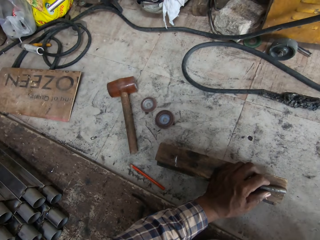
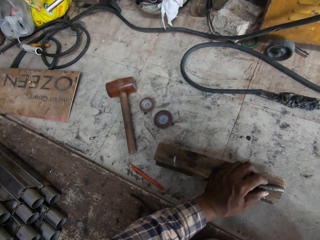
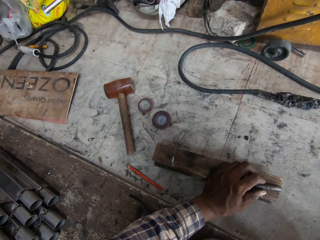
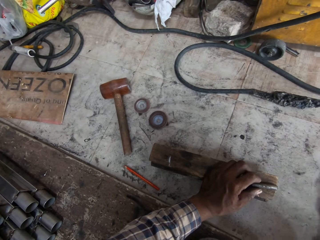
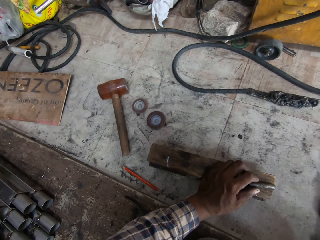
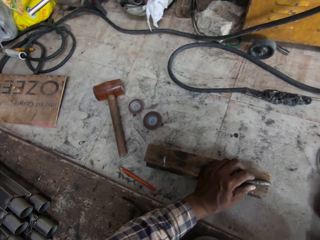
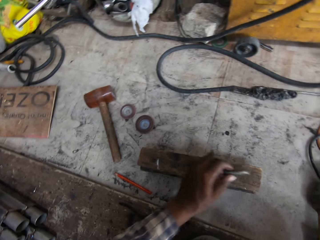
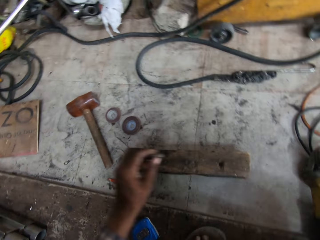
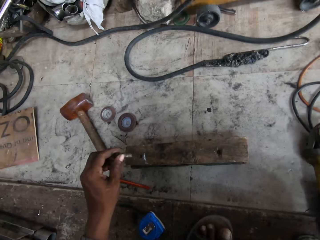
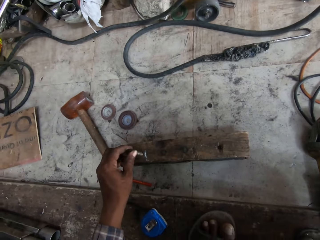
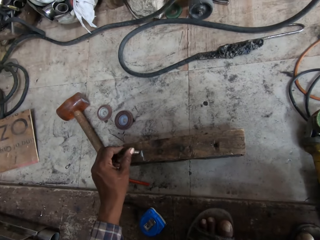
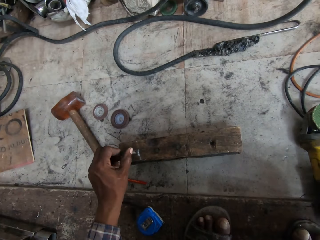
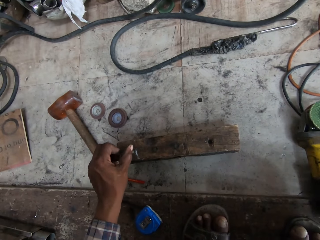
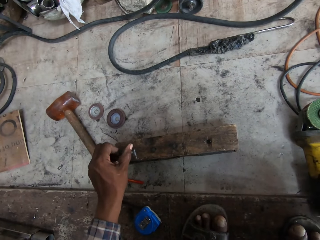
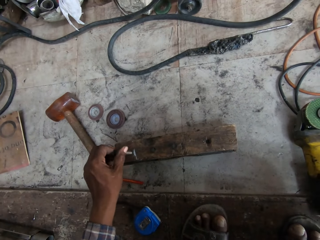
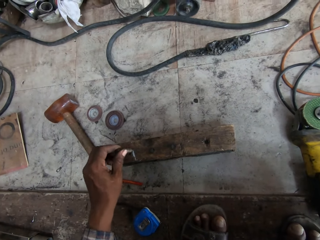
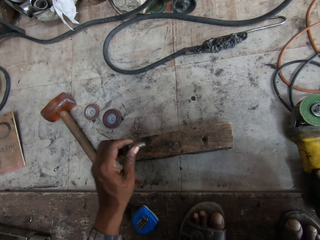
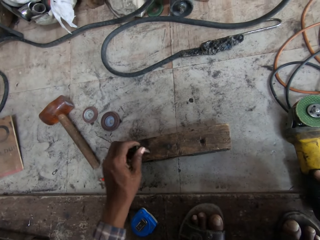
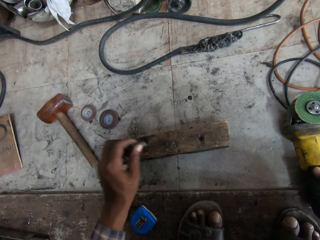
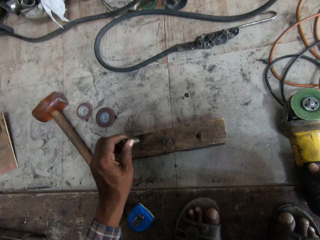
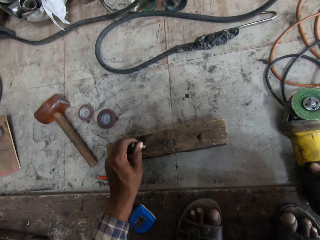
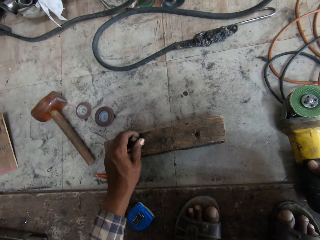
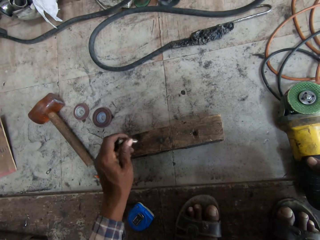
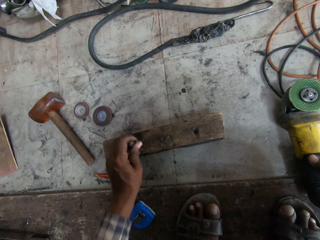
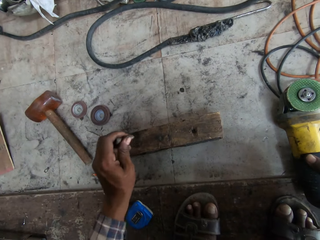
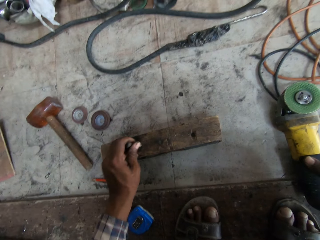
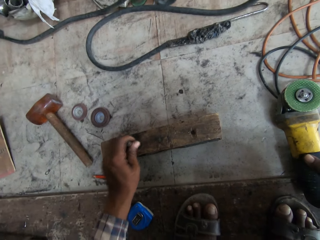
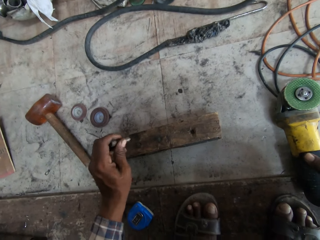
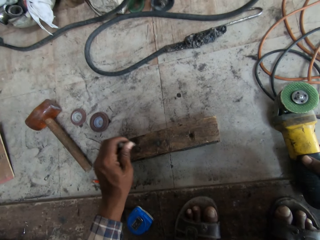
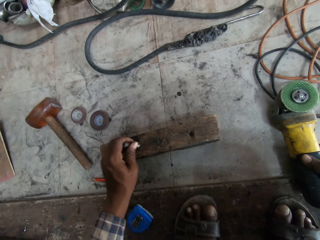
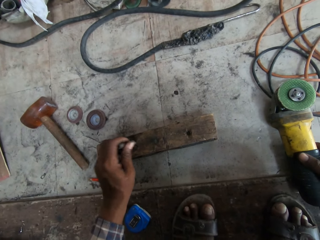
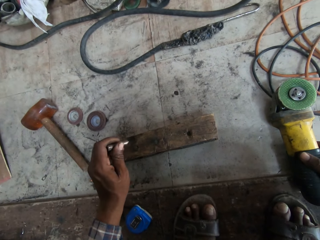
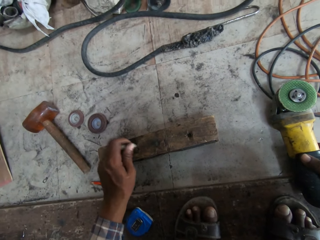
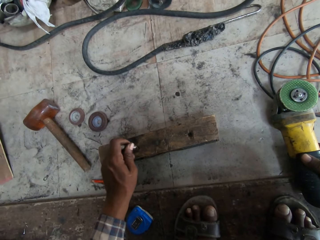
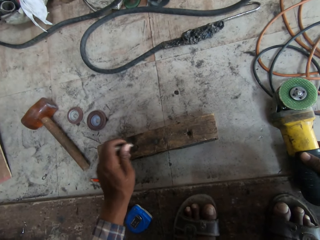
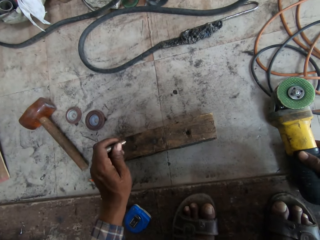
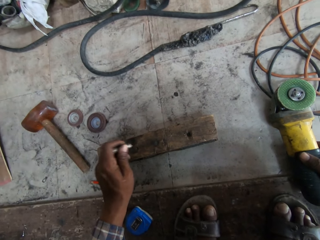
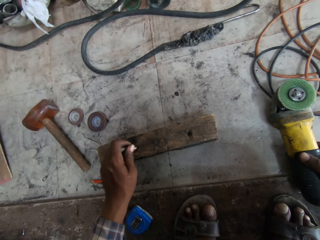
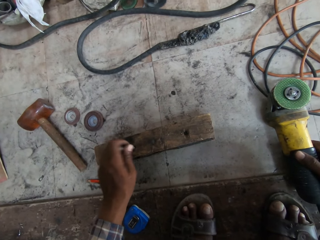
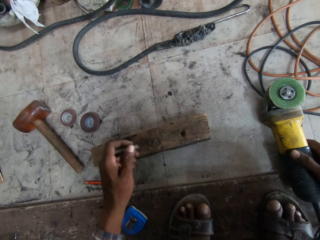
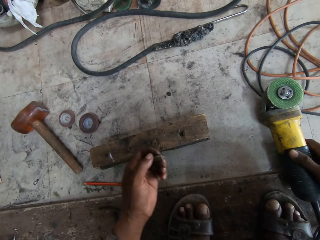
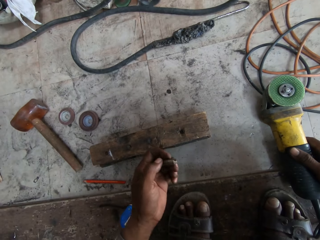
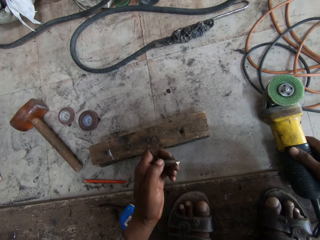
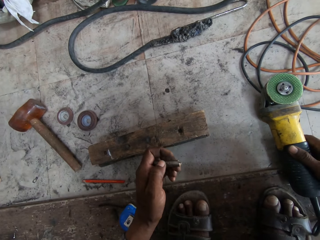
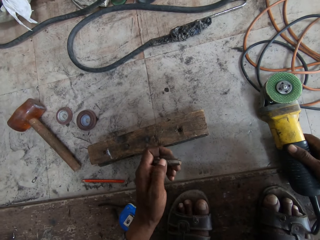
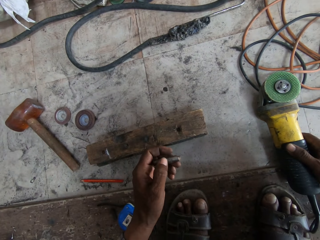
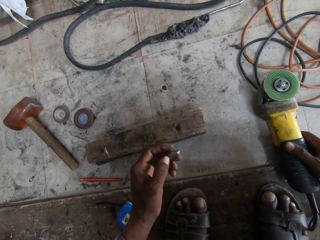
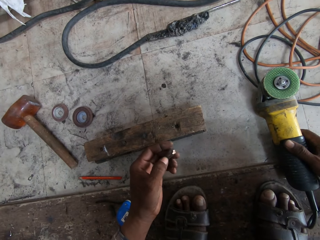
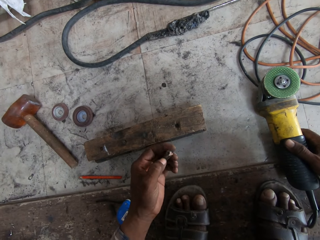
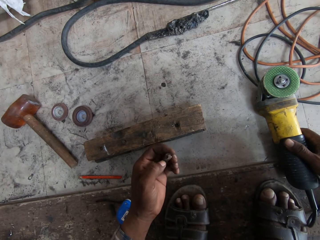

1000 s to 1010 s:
The camera wearer hits the piece of wood on the floor with the countersink drill bit in his left hand.

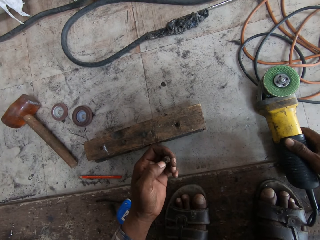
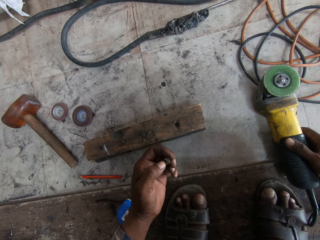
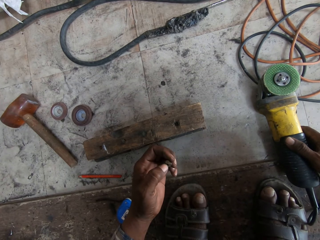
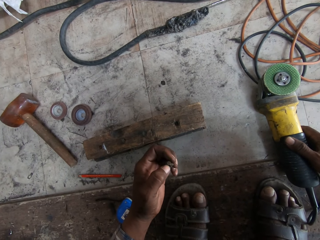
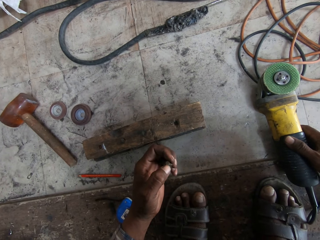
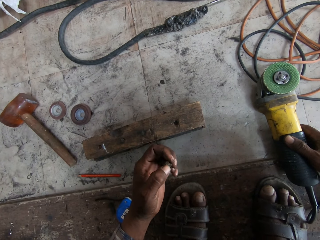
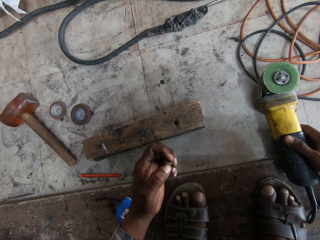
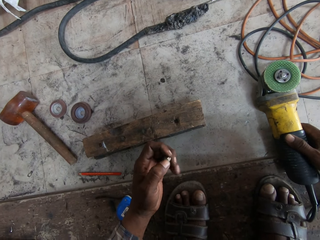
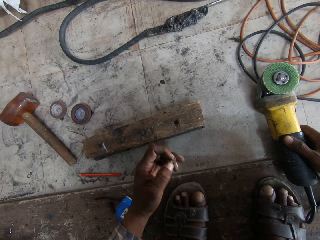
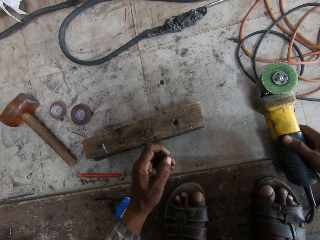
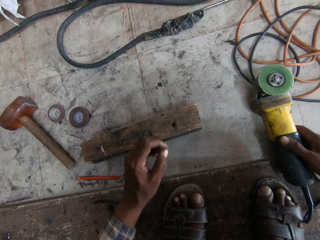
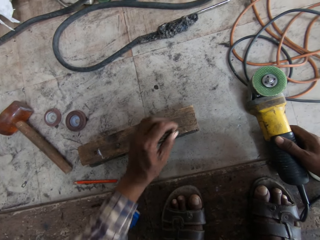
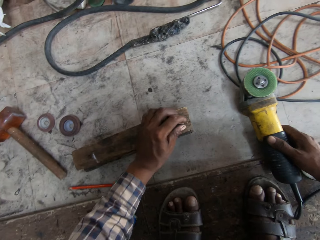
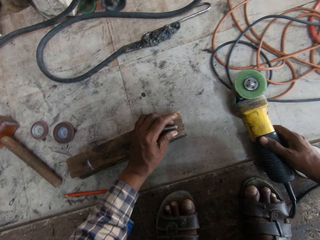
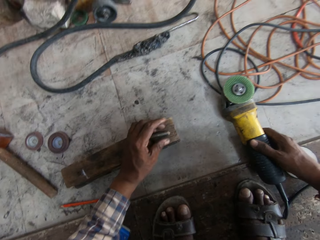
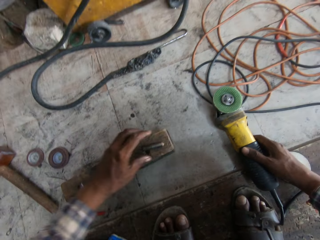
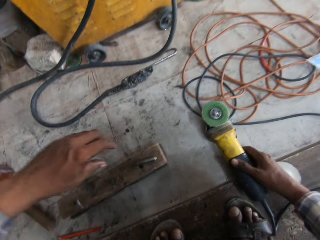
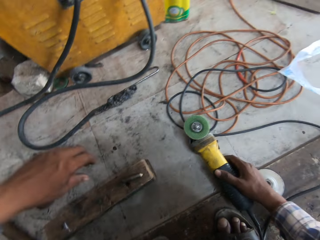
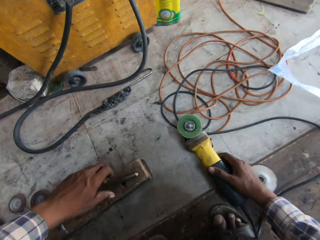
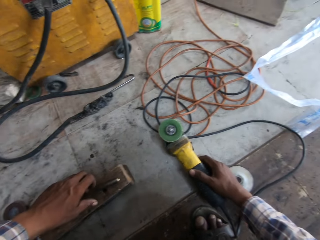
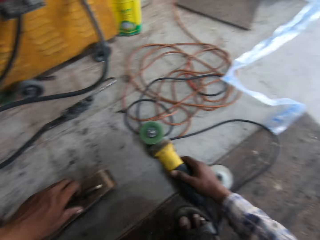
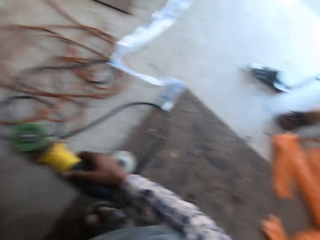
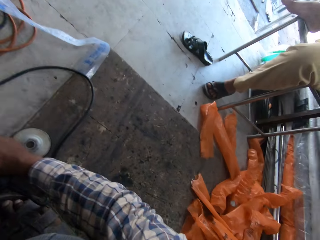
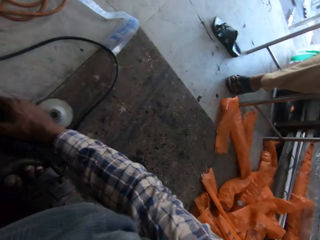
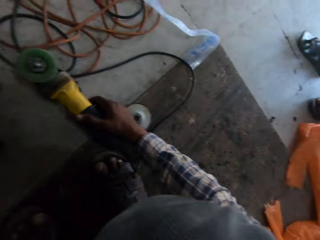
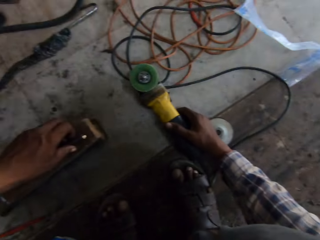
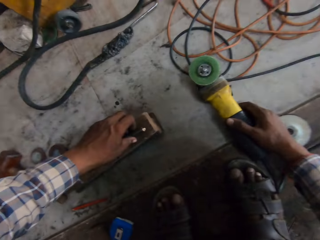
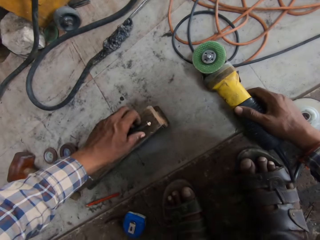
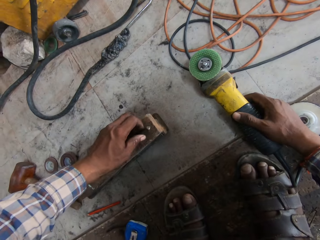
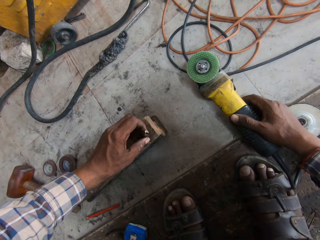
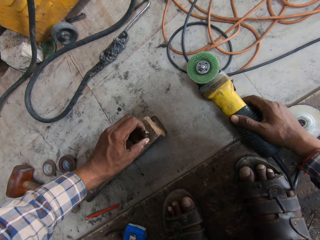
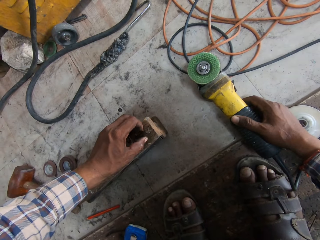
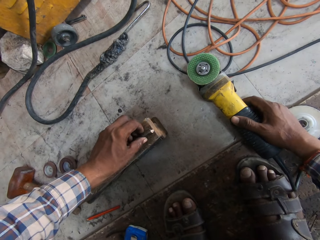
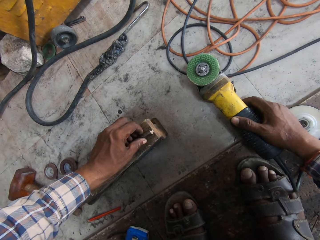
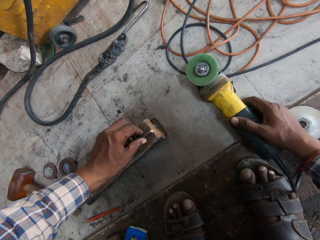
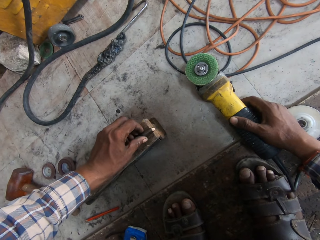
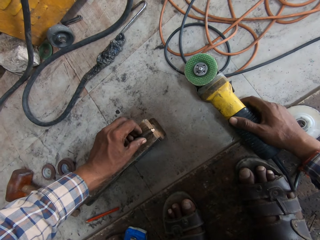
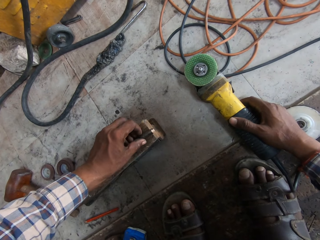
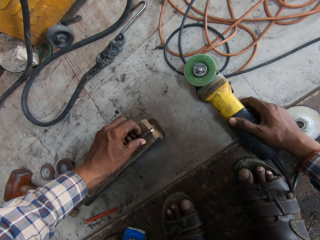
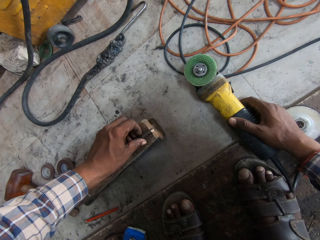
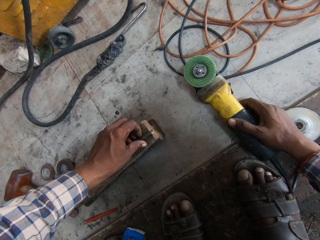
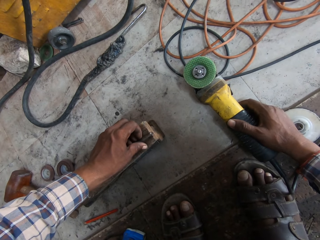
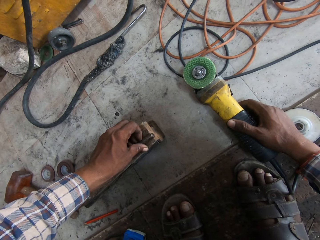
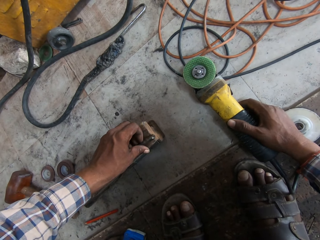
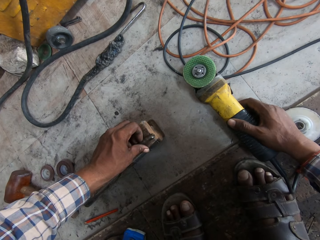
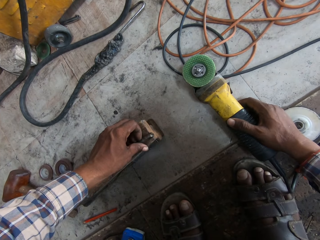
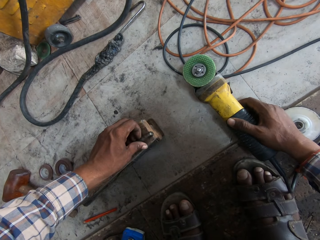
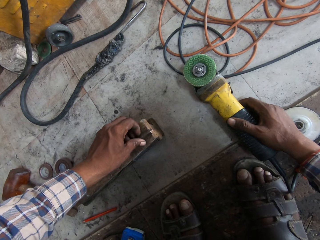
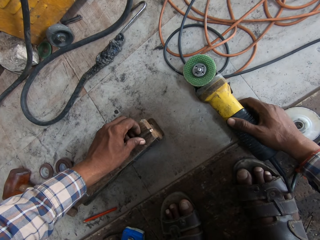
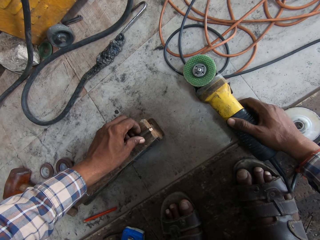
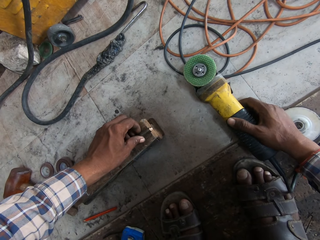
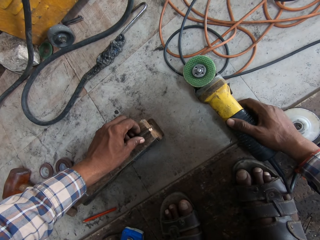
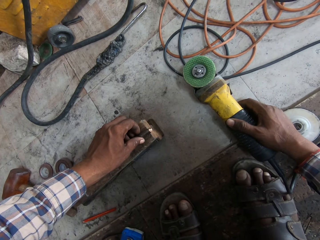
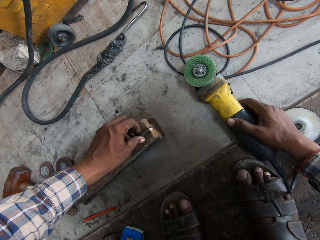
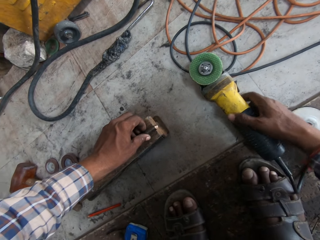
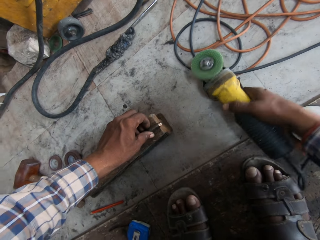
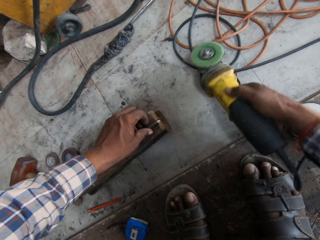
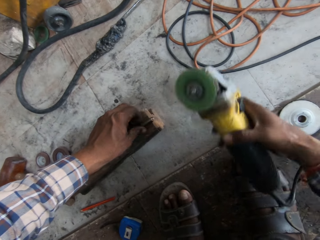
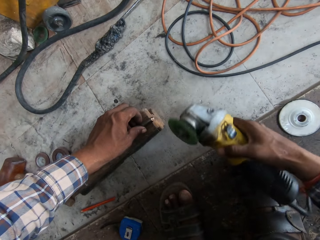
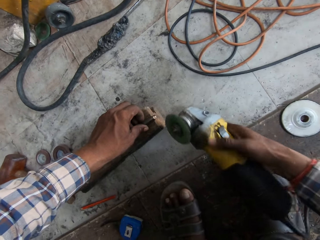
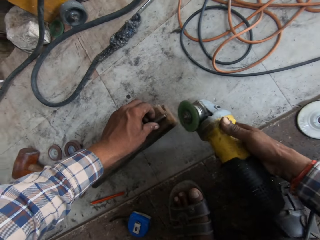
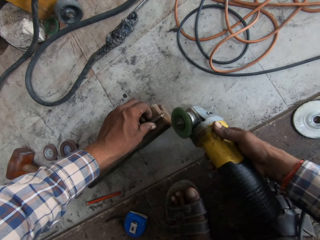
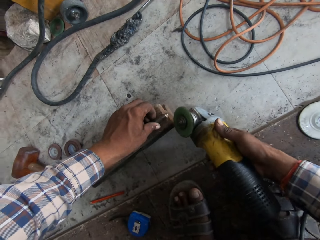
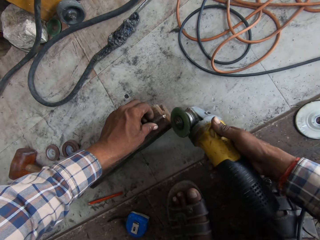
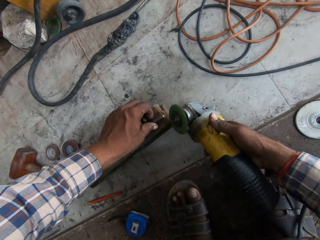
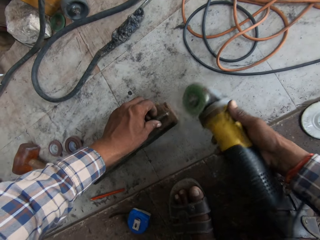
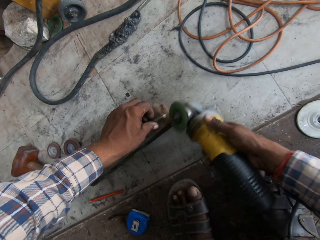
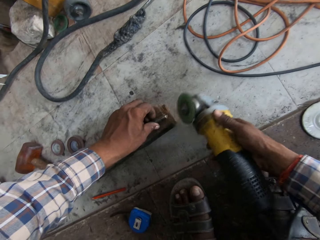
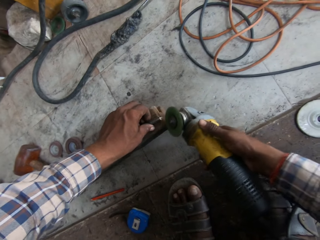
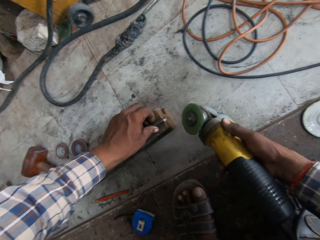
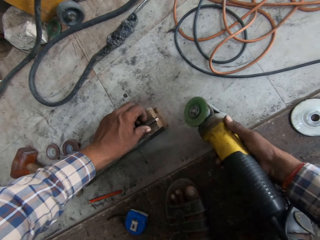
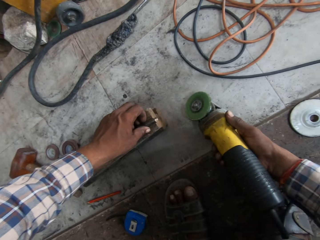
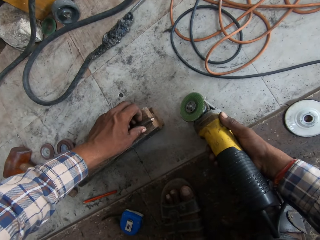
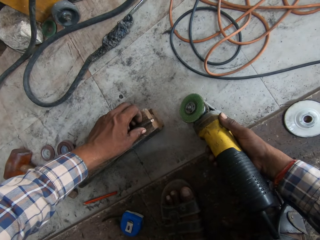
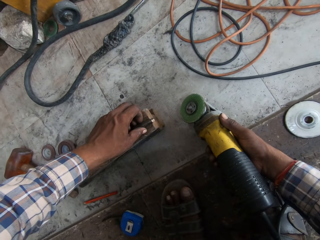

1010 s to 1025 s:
The camera wearer drops the countersink drill bit on the piece of wood with his left hand. He holds the countersink drill bit on the piece of wood with his left hand. He picks the angle grinder from the floor with his right hand. He hits the piece of wood on the floor with the angle grinder in his right hand.
